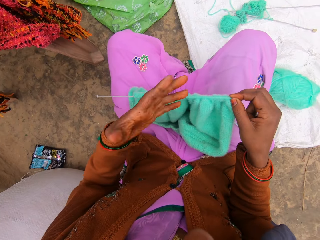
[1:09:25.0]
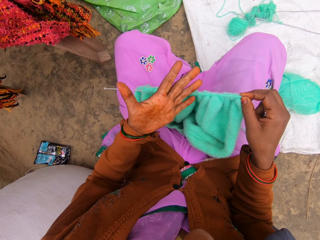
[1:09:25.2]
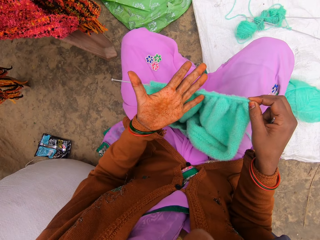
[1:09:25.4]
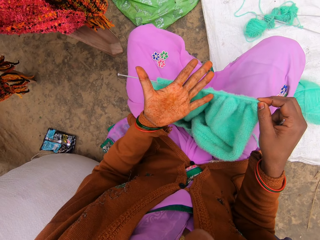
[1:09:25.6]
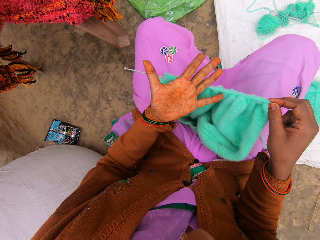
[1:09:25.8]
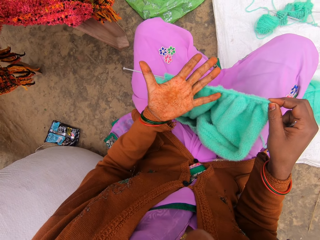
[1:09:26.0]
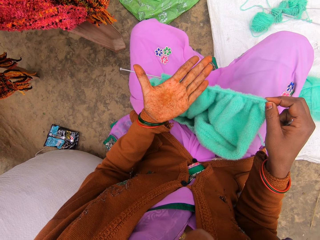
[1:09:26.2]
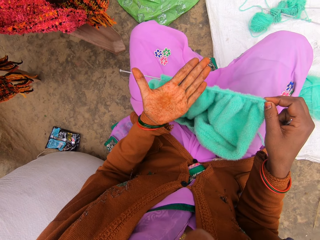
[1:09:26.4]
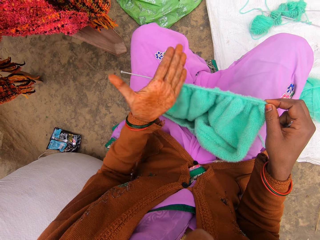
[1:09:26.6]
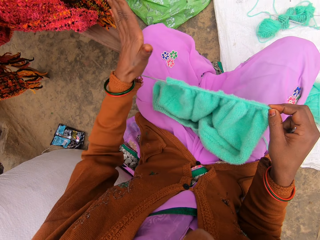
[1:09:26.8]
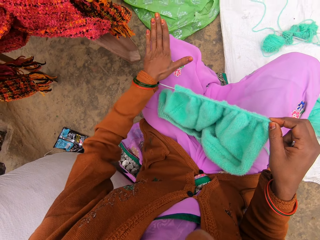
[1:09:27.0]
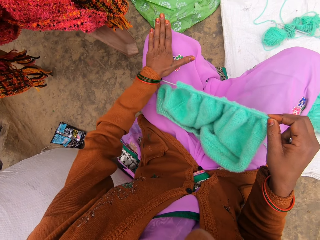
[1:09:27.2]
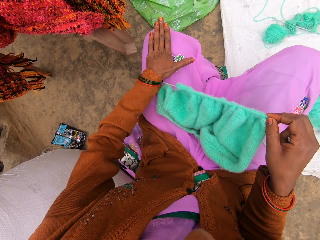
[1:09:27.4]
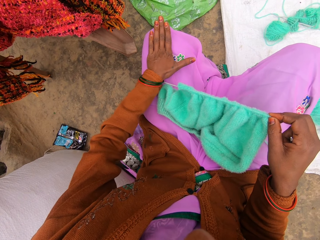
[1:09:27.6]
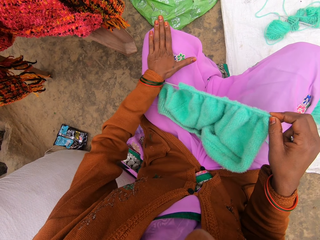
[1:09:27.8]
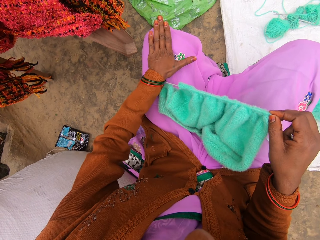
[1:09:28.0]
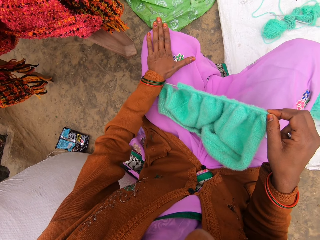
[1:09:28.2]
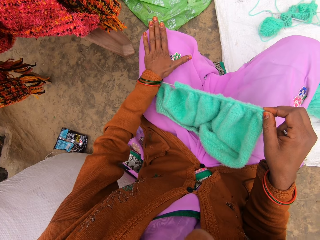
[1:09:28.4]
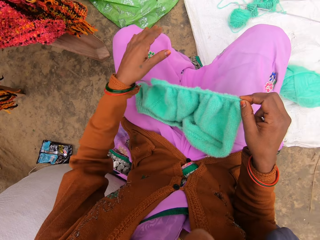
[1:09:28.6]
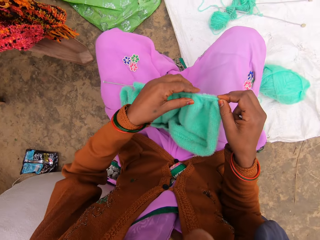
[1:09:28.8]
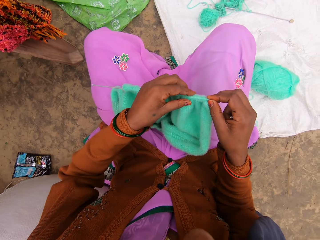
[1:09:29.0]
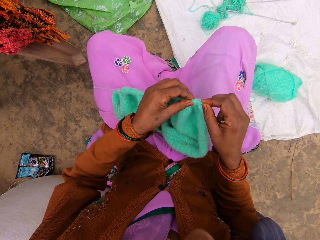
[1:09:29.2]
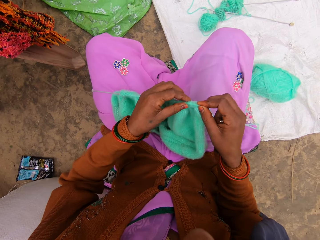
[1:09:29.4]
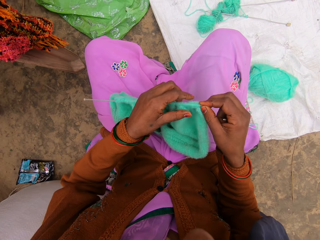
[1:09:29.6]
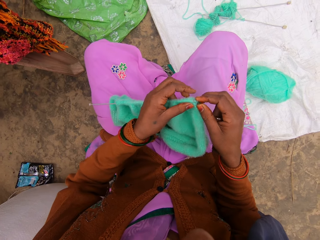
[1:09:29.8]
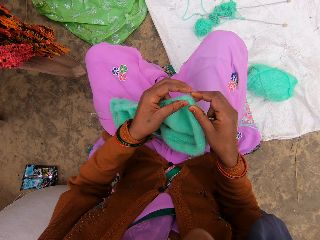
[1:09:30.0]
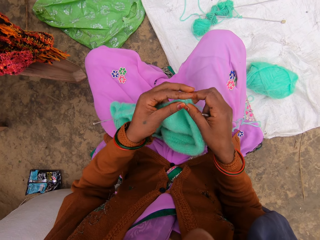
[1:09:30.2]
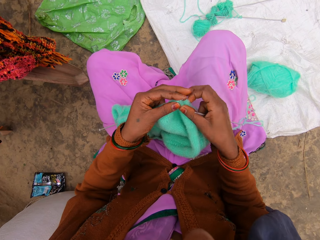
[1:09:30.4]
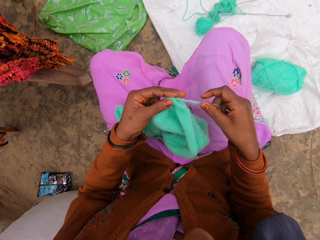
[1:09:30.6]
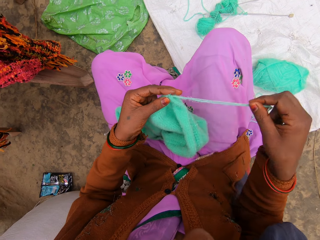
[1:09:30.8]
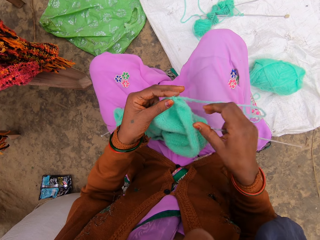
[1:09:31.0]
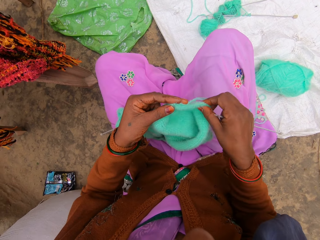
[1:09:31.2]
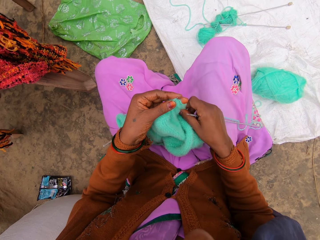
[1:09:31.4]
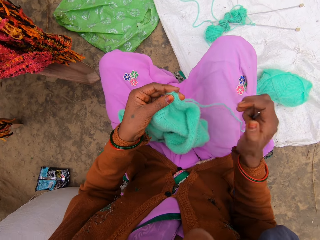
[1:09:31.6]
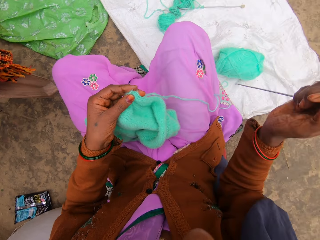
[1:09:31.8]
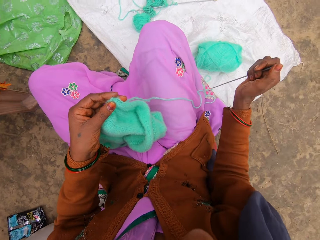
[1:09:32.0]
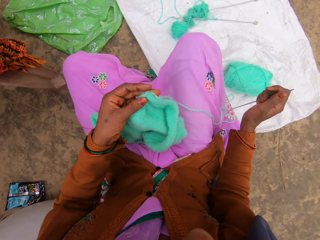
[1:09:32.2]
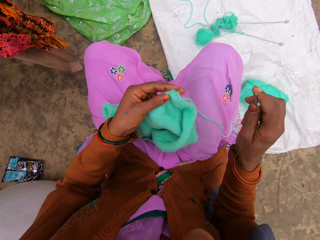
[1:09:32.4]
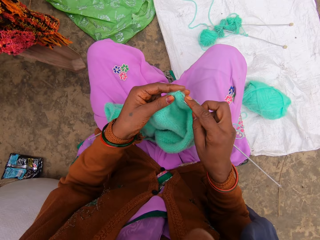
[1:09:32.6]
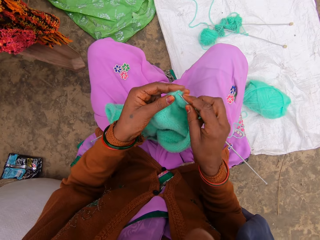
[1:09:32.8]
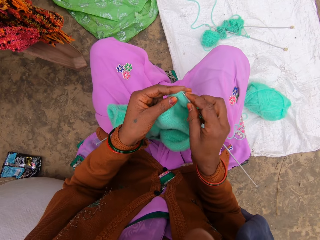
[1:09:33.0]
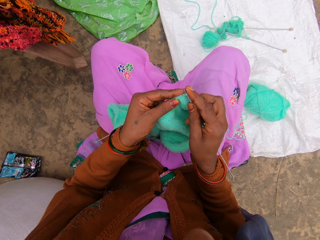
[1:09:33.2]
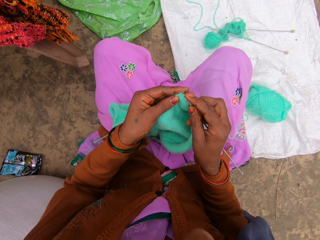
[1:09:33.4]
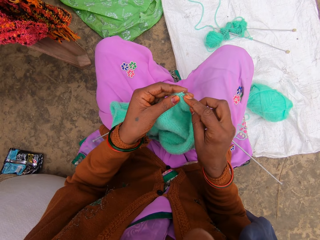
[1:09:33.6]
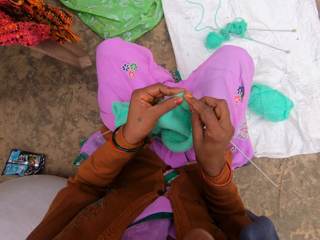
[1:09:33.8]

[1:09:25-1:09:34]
The camera wearer moves the fabric edge together. She looks on her hand. She places her hand on the knee.

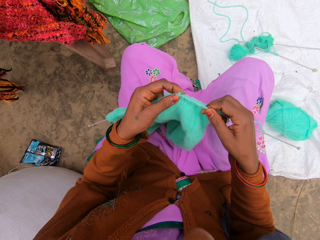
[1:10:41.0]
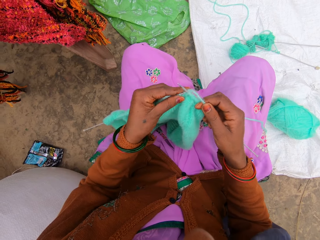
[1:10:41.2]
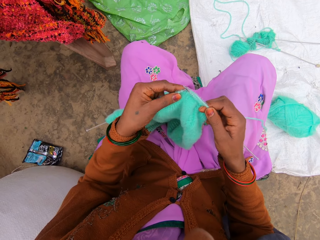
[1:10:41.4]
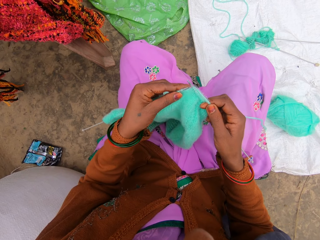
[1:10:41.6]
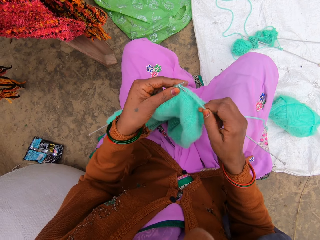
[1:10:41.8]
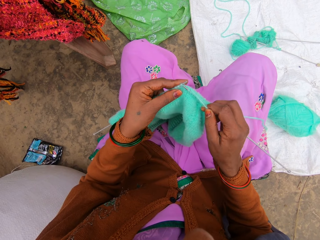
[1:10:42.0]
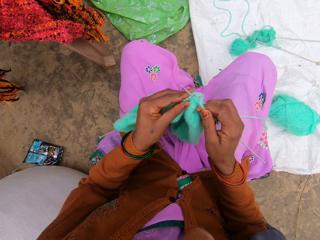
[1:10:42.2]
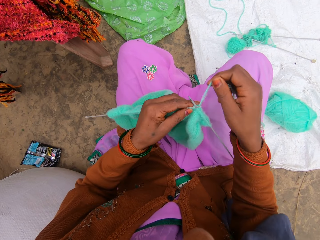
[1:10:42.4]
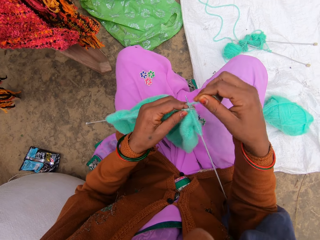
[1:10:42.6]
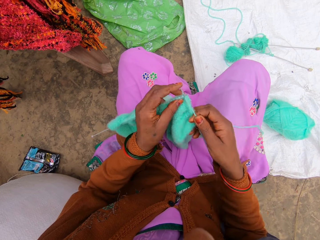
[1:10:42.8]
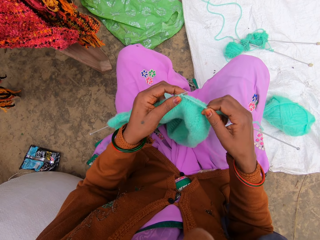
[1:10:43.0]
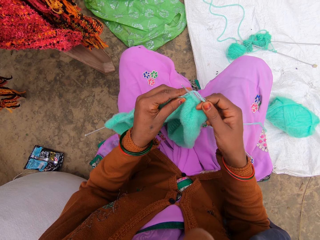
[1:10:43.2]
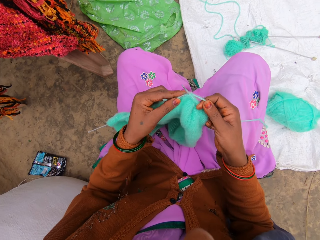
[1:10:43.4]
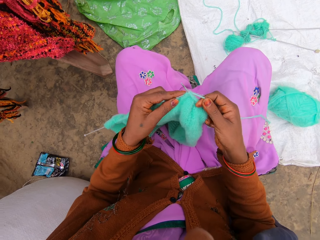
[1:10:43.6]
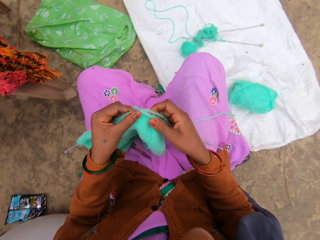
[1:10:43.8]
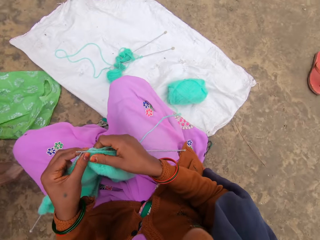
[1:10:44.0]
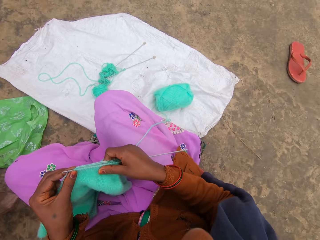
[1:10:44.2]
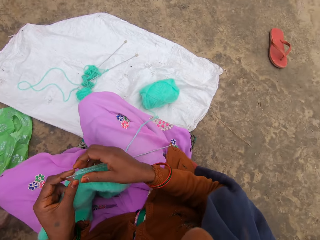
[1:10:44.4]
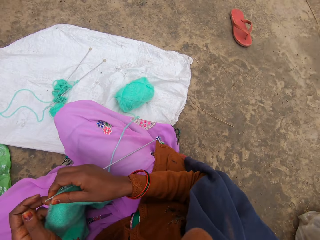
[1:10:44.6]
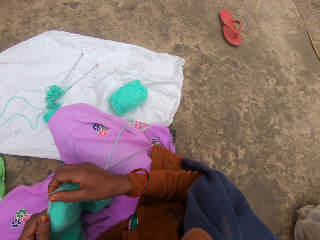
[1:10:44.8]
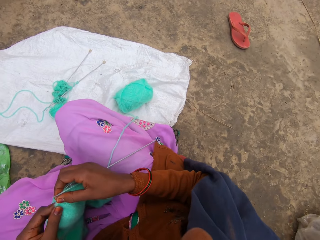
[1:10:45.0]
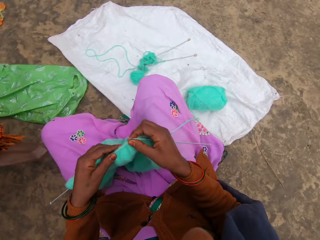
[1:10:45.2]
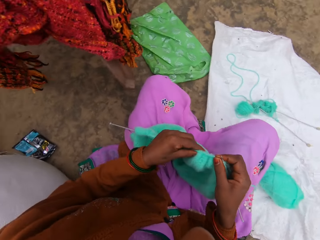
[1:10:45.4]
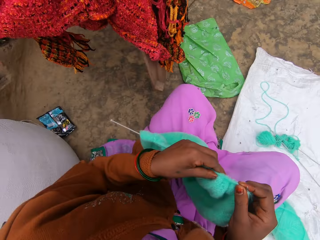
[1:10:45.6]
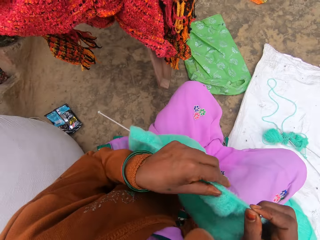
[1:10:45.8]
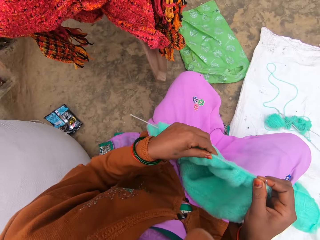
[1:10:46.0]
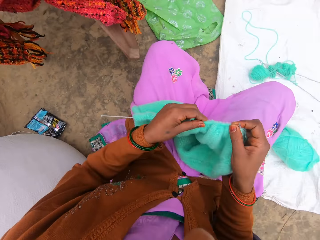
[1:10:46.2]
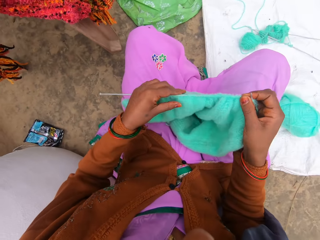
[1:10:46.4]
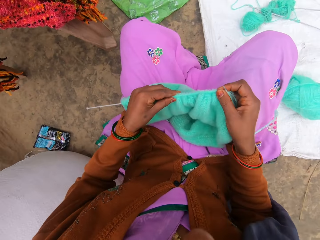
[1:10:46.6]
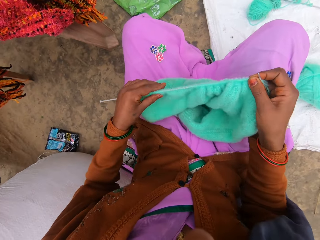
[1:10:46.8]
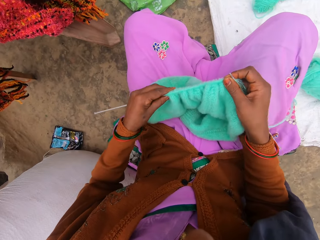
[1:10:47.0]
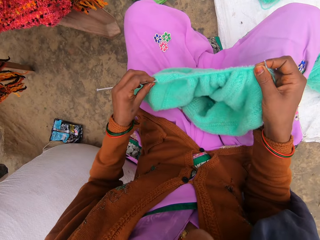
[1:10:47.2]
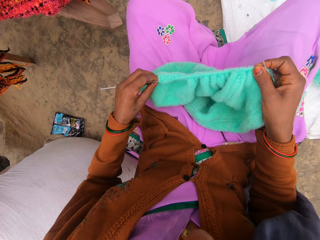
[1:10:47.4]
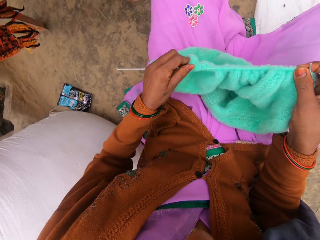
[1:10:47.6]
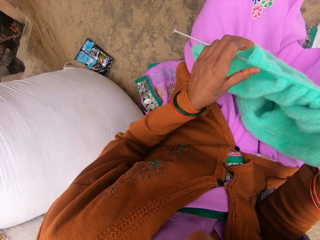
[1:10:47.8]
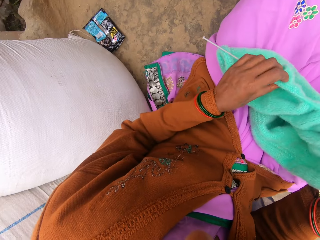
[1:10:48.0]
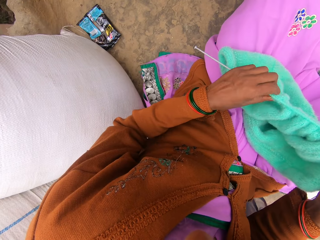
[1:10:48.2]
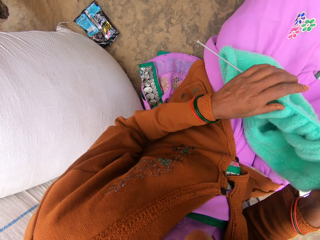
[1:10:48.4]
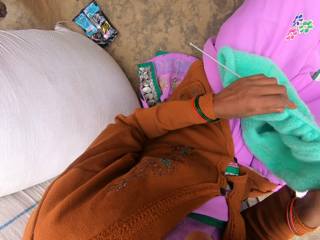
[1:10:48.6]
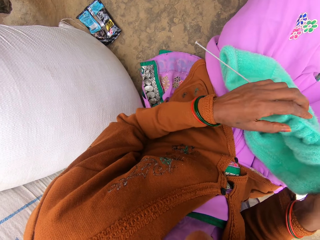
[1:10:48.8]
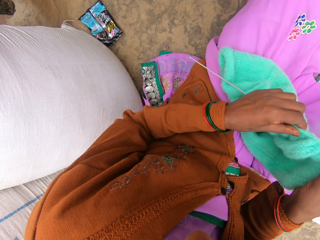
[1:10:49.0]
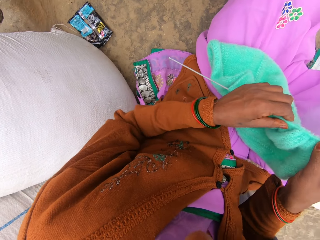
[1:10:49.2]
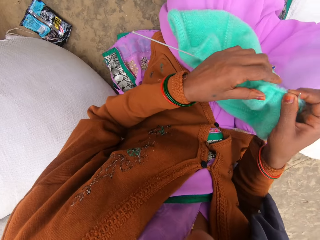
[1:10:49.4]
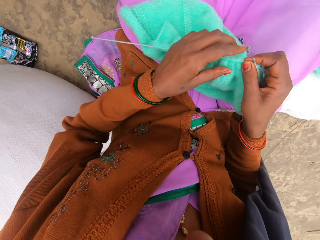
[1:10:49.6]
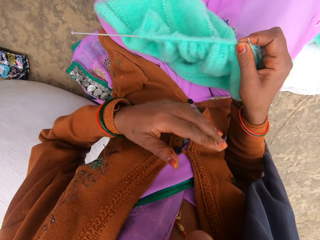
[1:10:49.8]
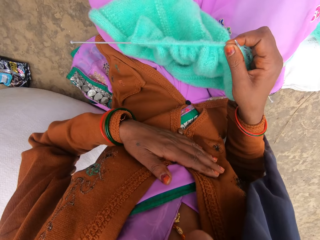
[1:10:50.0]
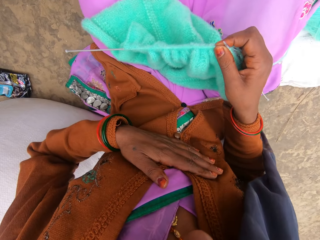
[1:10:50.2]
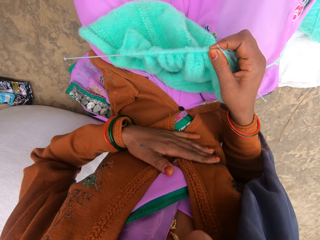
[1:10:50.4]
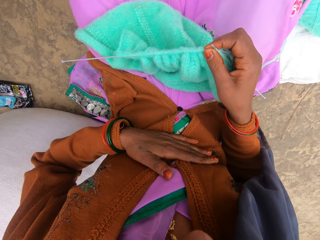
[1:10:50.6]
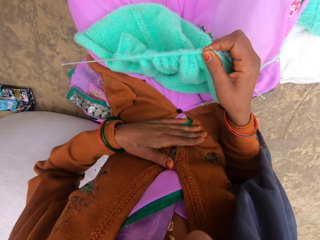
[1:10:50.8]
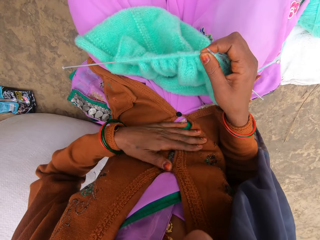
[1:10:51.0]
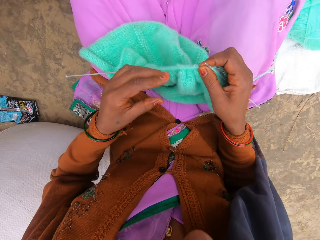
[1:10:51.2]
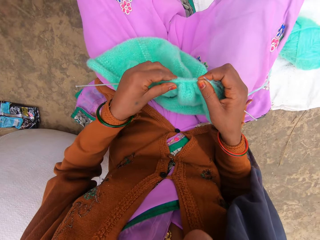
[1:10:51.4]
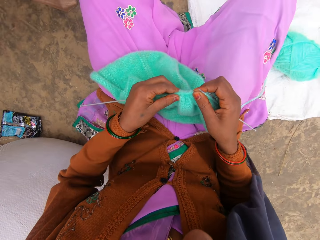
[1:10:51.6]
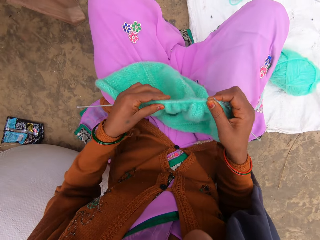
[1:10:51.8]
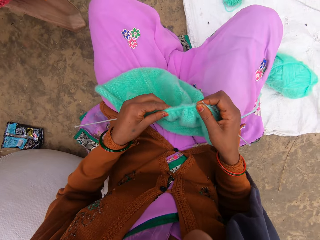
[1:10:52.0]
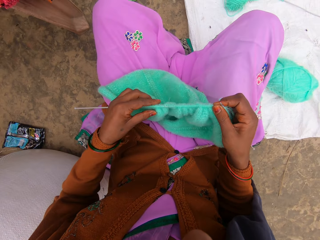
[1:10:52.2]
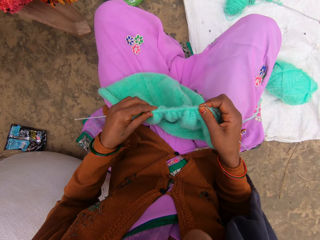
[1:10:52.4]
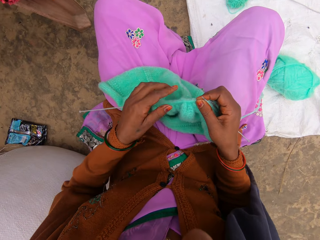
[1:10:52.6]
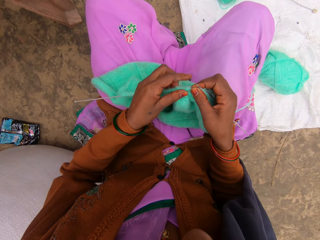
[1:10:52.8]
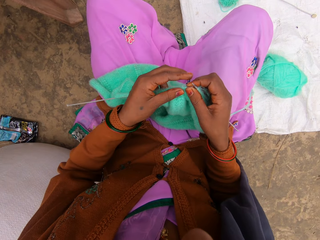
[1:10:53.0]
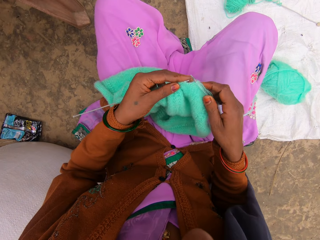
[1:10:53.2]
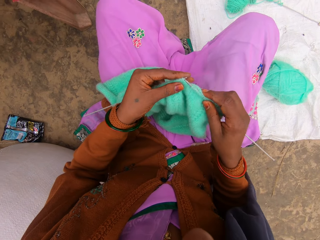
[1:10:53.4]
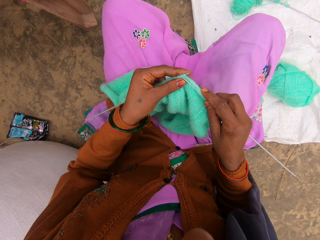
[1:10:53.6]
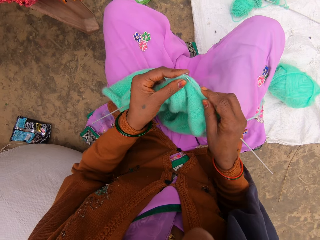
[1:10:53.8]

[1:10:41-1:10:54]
The camera wearer crochets the fabric with needle hooks. She looks aside. She moves the fabric edge together. She touches on her stomach. She moves the fabric edge together.
